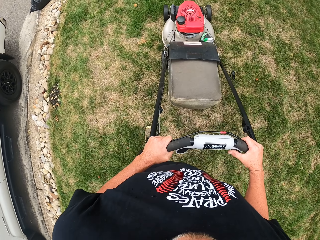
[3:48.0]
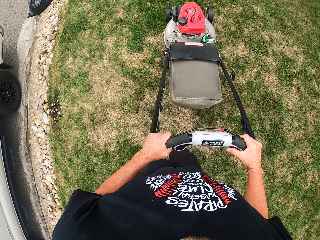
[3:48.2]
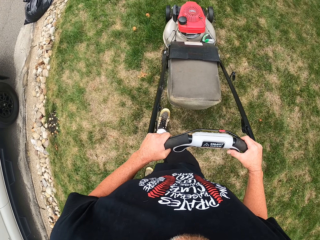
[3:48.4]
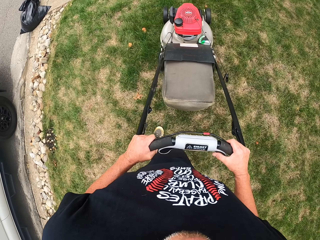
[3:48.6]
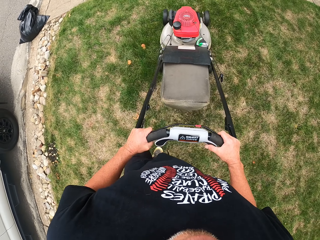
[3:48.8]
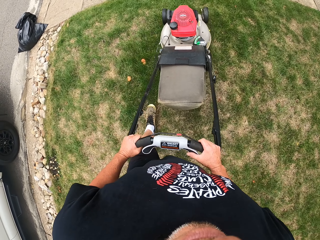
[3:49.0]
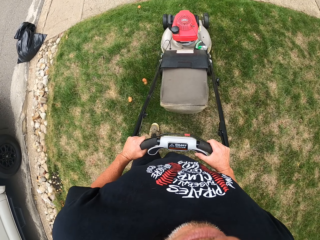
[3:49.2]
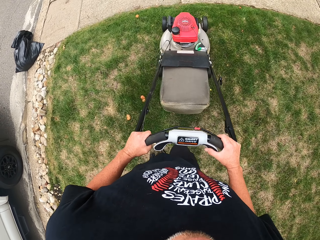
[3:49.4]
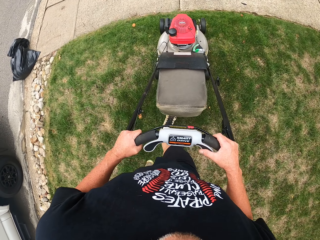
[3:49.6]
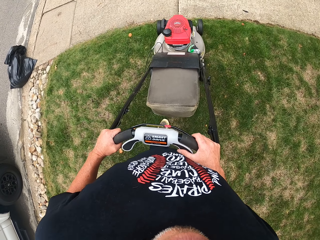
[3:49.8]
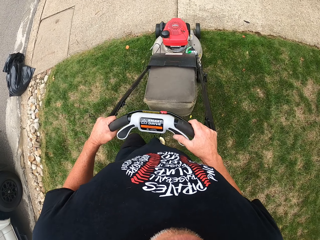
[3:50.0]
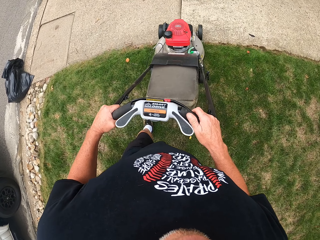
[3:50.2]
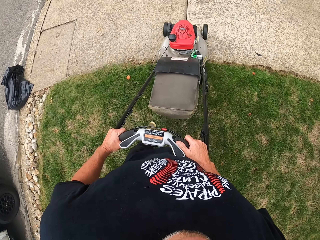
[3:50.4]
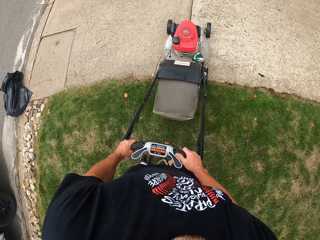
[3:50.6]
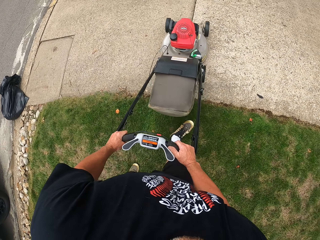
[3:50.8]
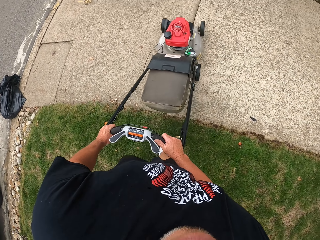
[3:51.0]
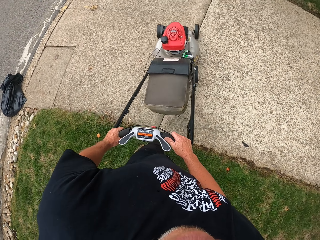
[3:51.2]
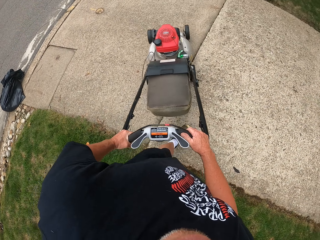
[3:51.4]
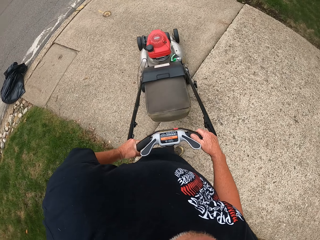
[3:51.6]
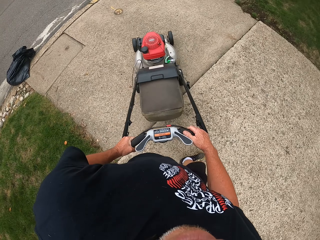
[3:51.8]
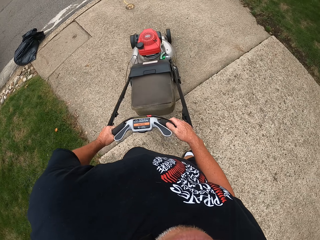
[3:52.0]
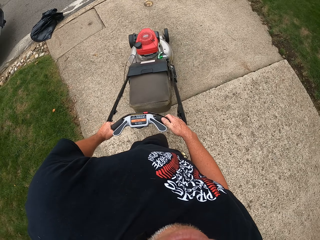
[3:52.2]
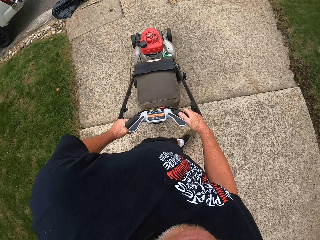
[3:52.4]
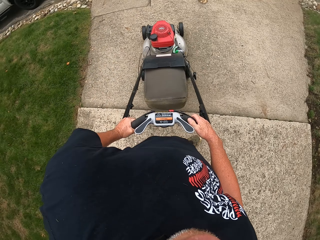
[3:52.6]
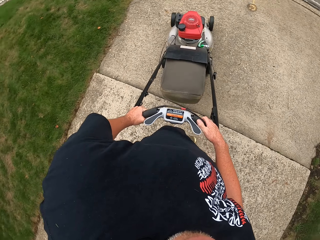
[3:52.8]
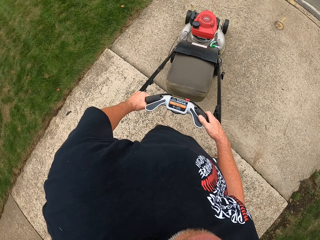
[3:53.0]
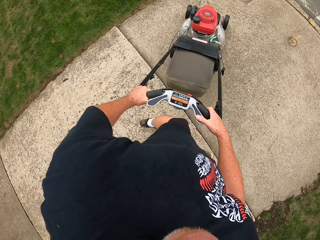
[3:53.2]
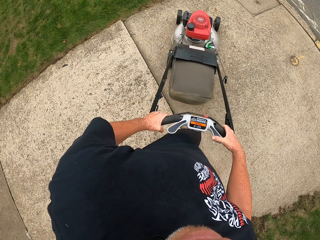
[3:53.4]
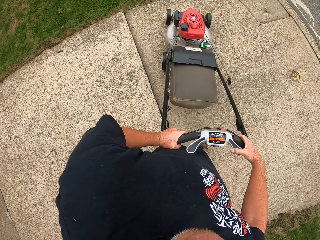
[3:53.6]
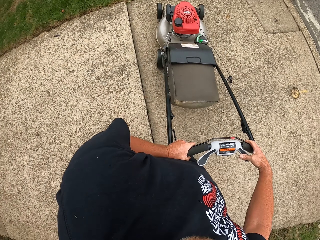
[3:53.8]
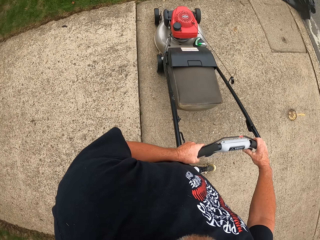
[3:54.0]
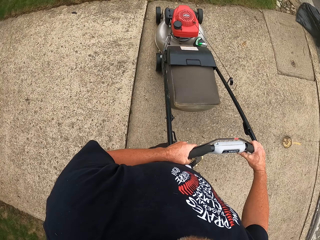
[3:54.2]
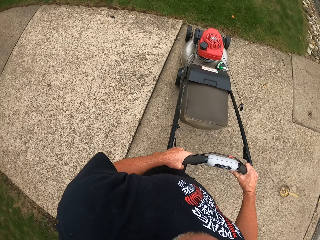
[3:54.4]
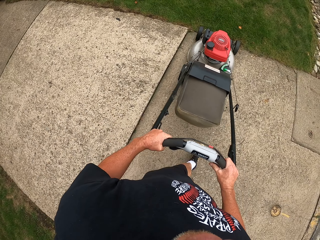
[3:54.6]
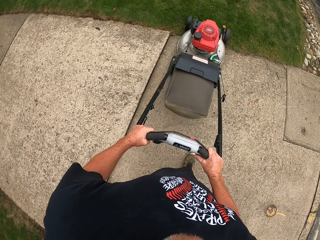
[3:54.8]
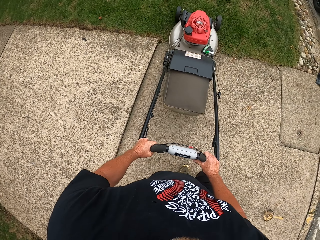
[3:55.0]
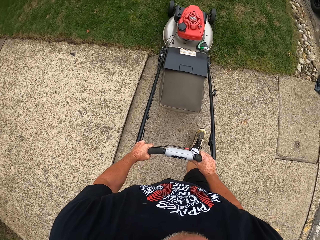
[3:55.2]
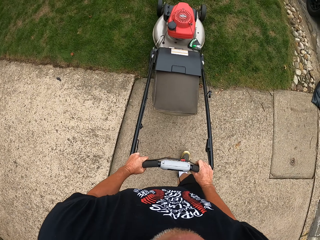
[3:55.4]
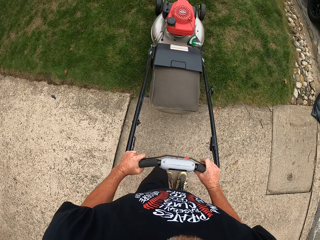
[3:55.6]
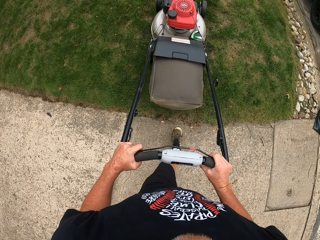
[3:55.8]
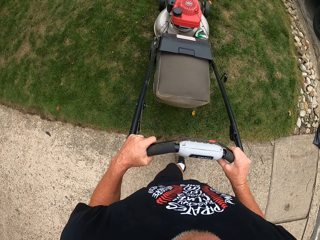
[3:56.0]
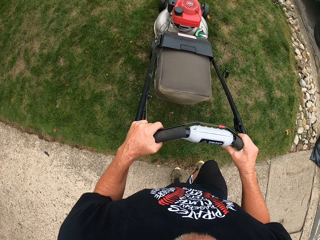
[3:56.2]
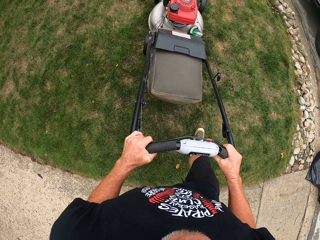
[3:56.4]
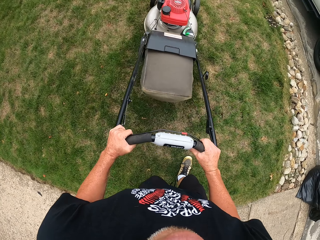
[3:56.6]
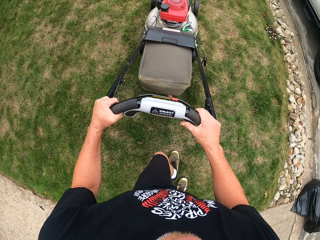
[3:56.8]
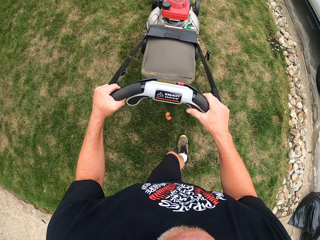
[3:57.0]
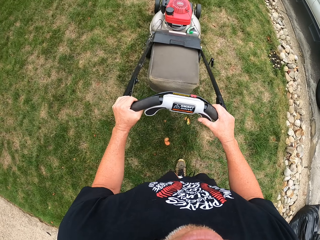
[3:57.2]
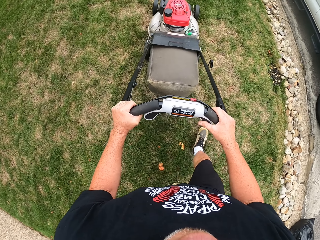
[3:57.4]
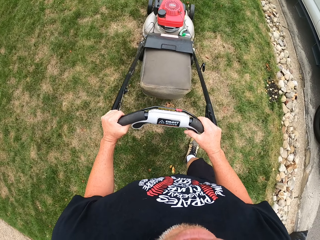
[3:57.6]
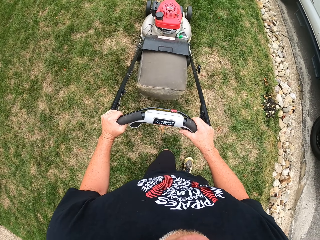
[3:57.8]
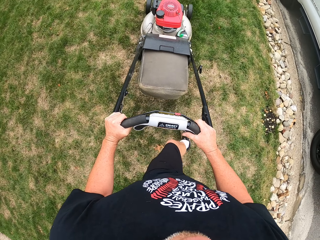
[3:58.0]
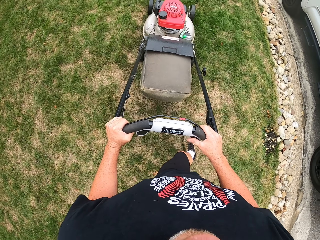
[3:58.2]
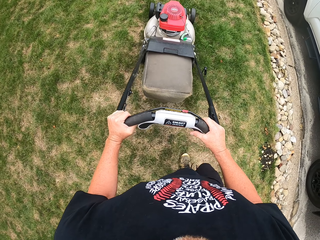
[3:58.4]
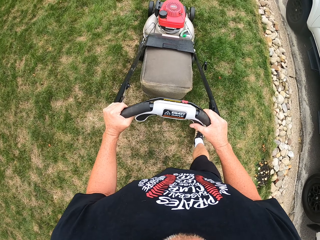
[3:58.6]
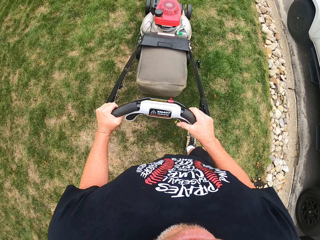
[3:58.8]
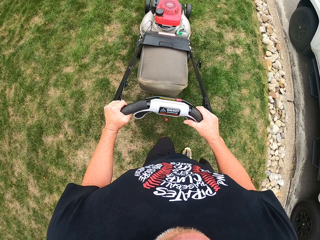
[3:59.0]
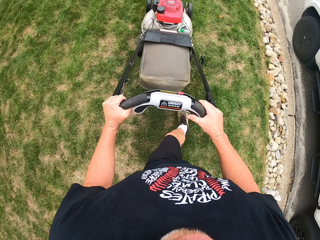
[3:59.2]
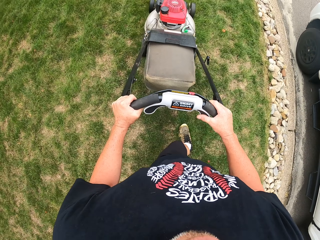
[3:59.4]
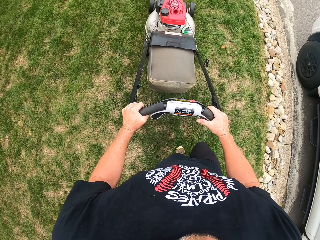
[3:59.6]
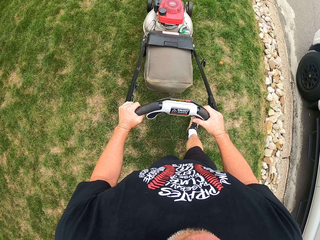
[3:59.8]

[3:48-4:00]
The camera wearer turns the lawn mower around on a pavement. They mow grass around the compound using the lawn mower.

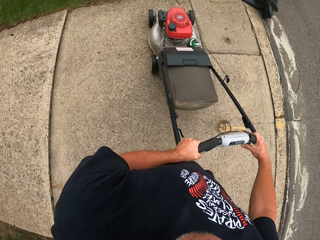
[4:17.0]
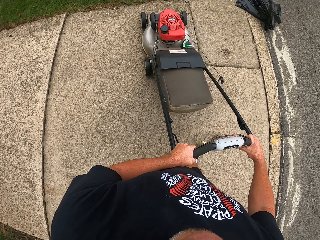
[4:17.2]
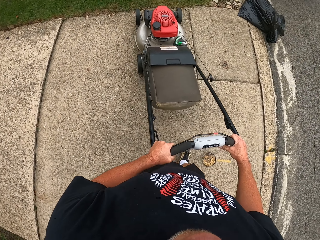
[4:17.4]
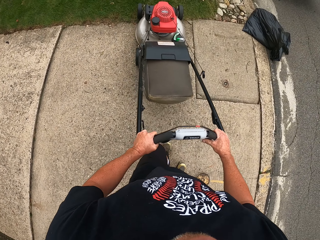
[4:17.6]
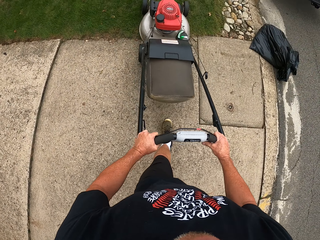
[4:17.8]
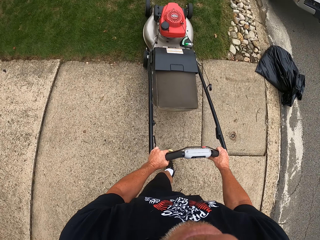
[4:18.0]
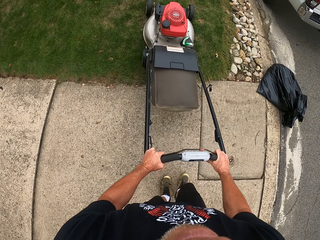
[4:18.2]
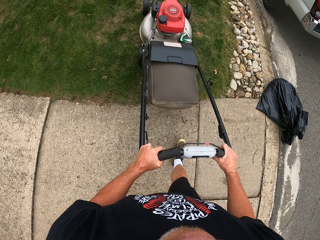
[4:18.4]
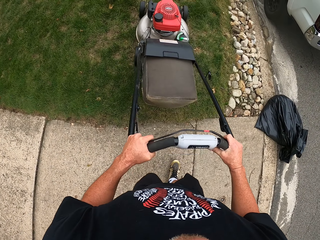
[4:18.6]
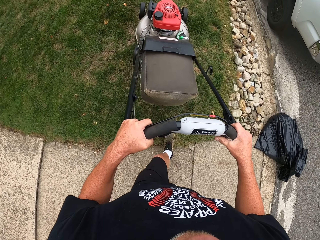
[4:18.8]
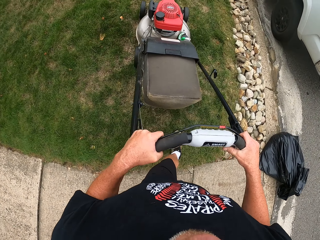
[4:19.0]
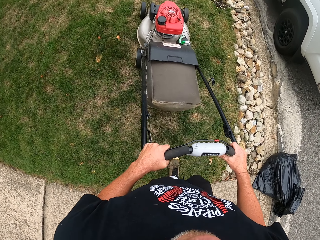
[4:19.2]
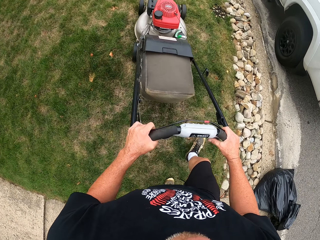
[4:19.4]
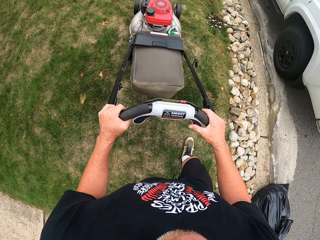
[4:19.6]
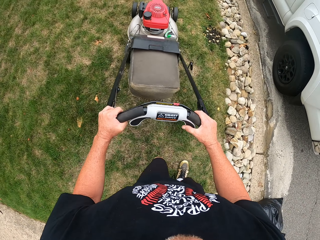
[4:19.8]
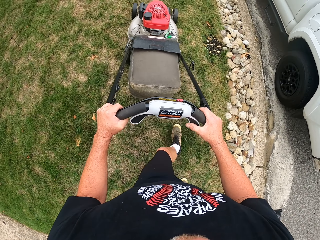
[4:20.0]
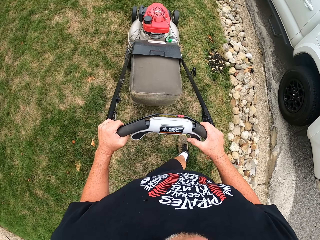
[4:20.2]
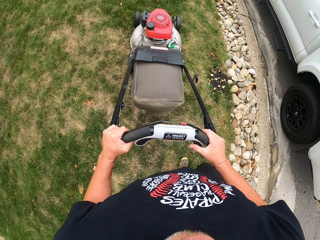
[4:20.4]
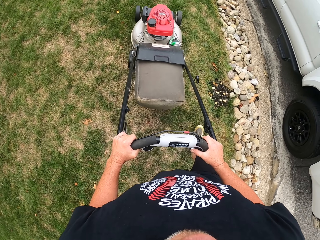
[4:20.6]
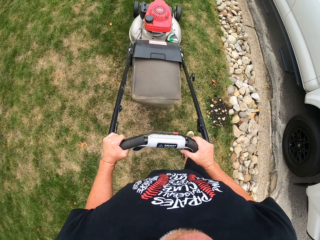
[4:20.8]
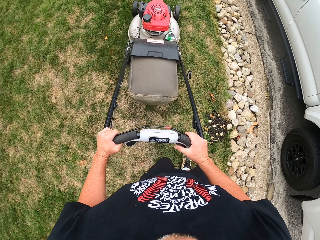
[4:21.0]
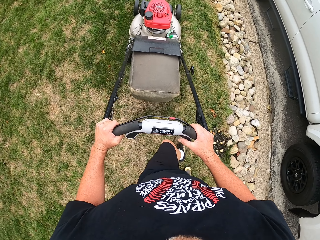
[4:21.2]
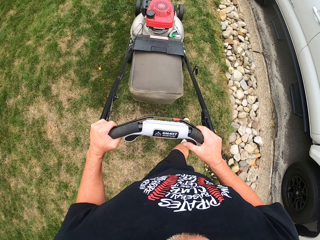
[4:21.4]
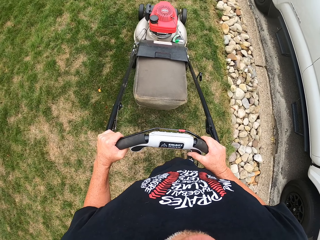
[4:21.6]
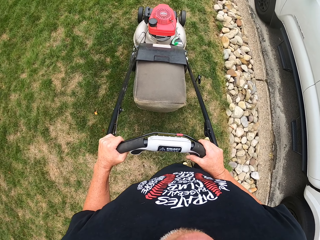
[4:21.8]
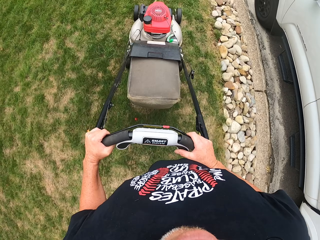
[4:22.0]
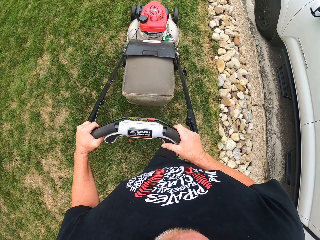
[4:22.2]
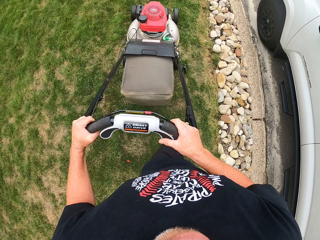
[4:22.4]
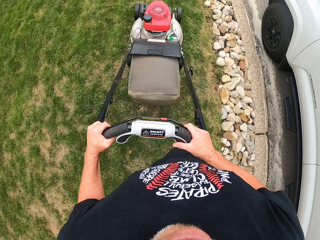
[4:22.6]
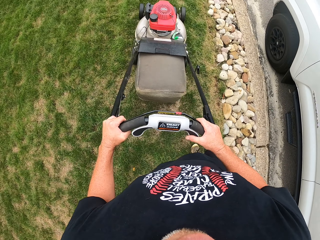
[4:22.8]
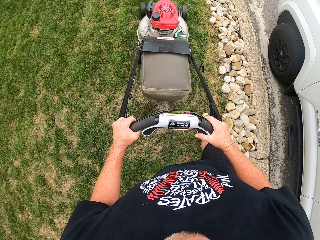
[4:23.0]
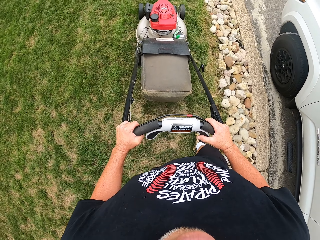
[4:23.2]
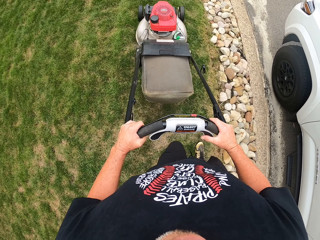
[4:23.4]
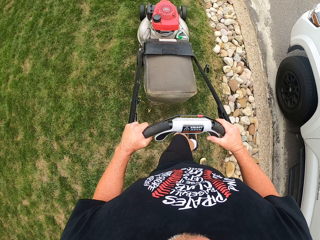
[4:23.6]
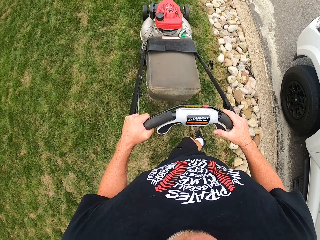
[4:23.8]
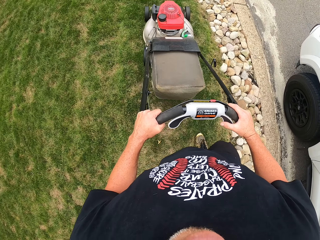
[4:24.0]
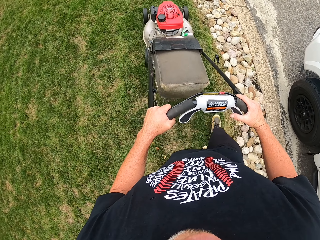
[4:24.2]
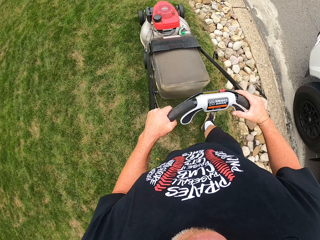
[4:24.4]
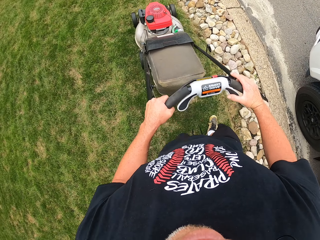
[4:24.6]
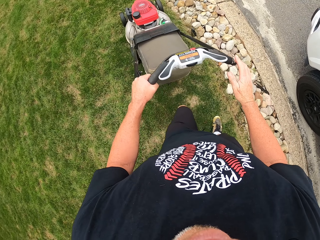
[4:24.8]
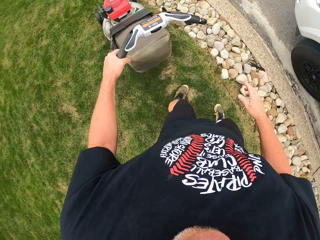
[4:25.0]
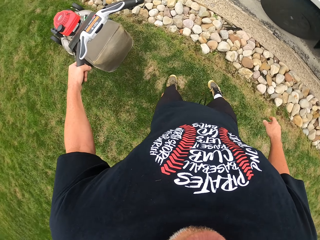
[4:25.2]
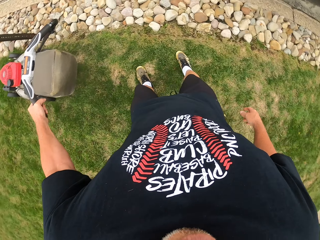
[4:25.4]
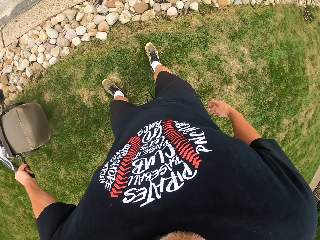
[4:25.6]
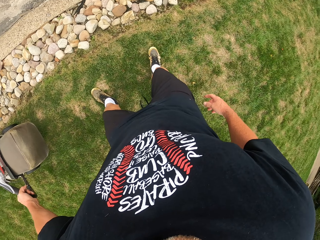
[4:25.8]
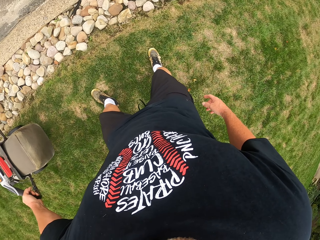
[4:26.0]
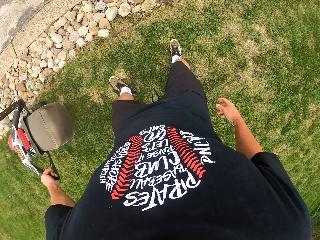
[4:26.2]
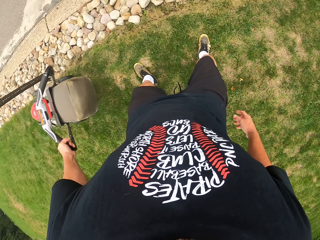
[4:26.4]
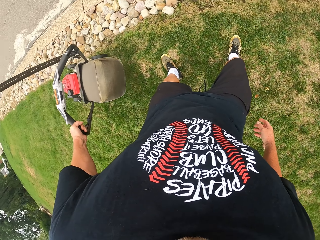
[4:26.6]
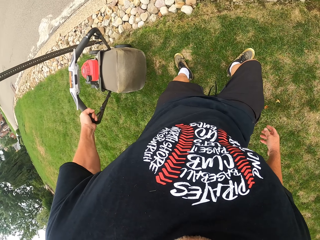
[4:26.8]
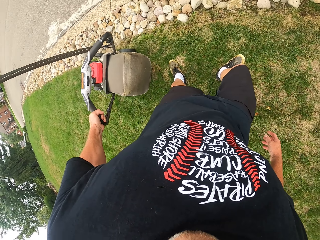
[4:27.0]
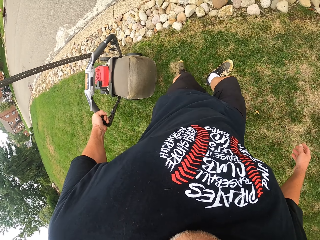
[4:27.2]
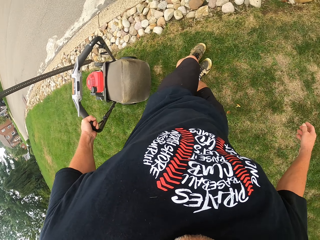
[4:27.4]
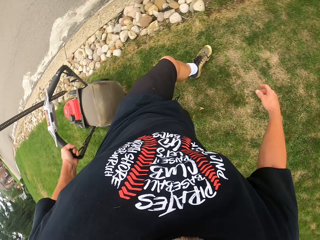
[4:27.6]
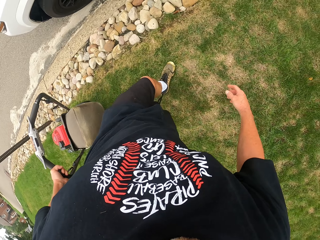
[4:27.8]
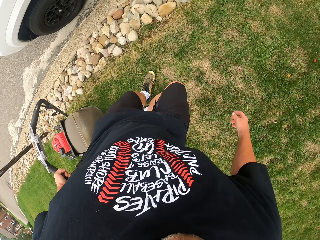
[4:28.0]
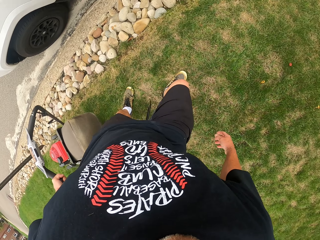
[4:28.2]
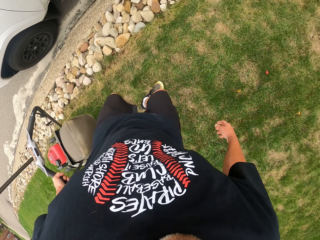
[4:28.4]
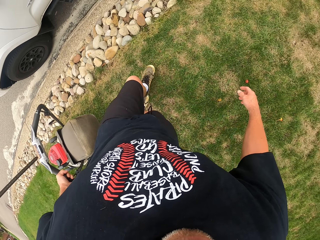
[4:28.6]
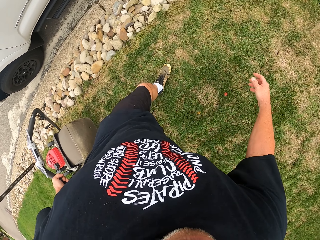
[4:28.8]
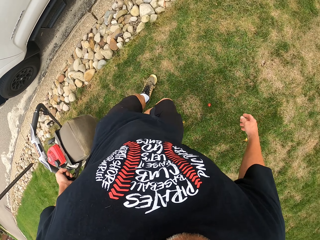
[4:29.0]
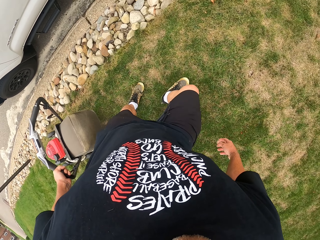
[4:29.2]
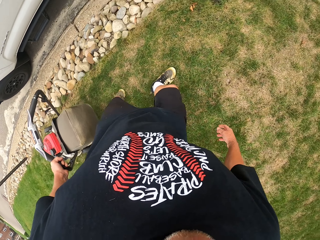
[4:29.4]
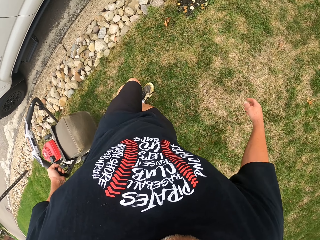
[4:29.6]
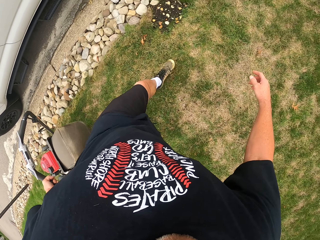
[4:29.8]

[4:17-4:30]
The camera wearer mows grass around the compound using a lawn mower. They pull the lawn mower using the left hand.
